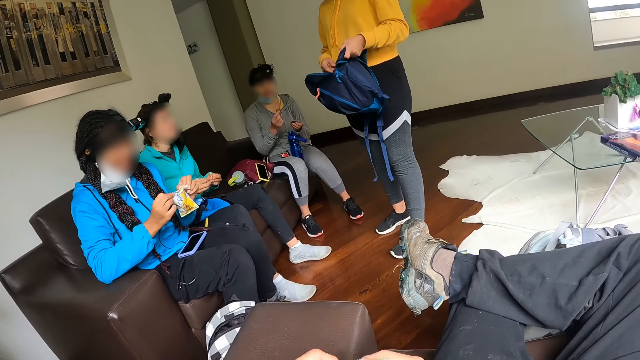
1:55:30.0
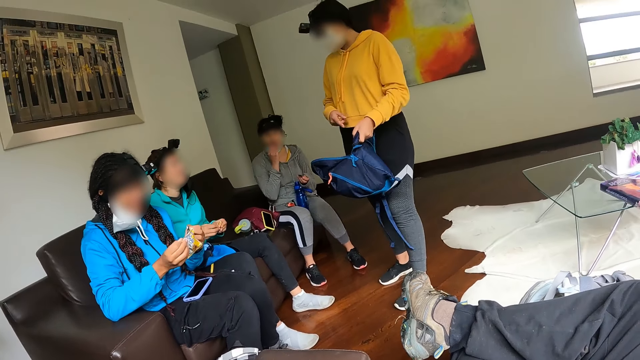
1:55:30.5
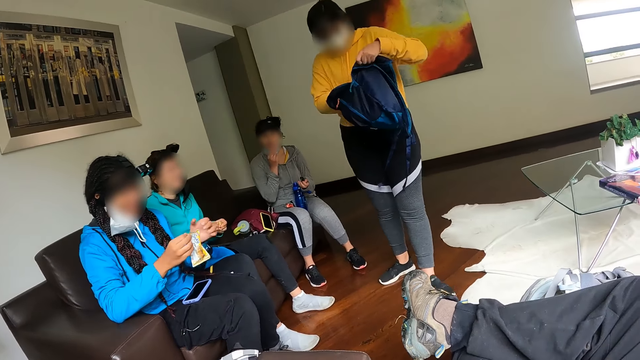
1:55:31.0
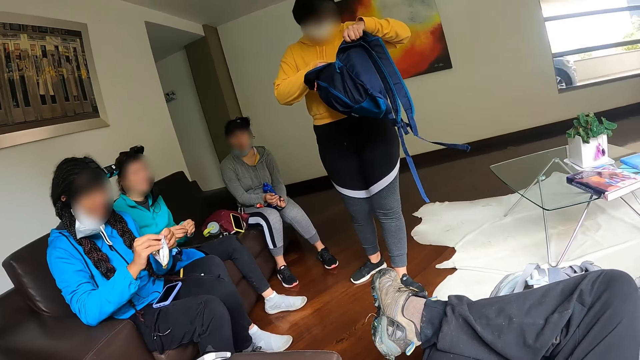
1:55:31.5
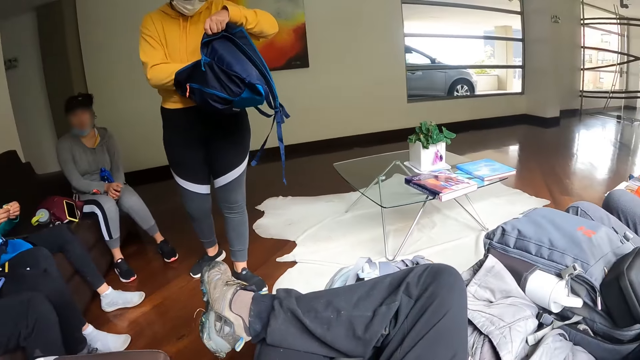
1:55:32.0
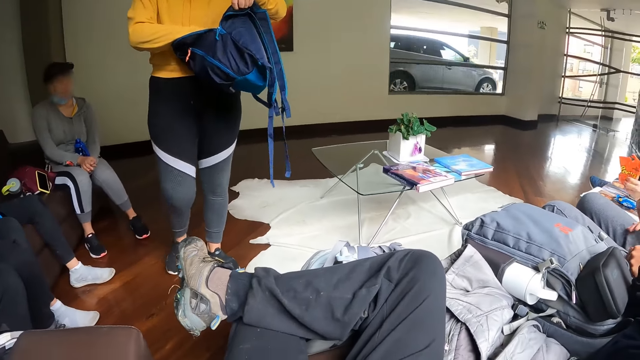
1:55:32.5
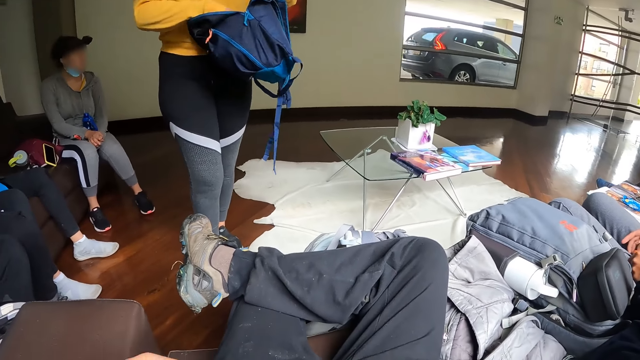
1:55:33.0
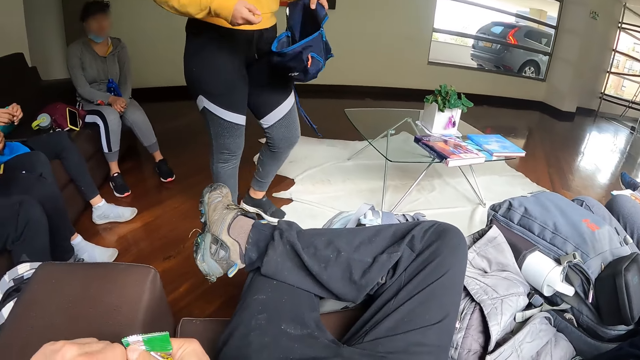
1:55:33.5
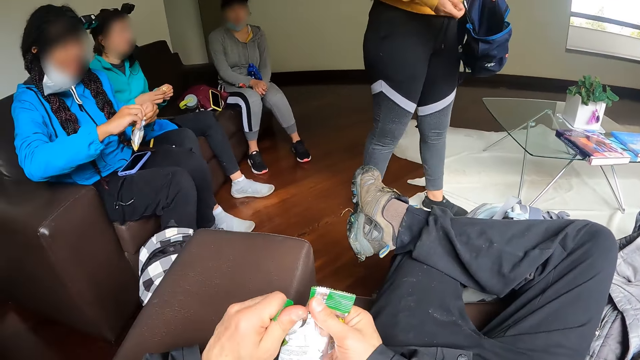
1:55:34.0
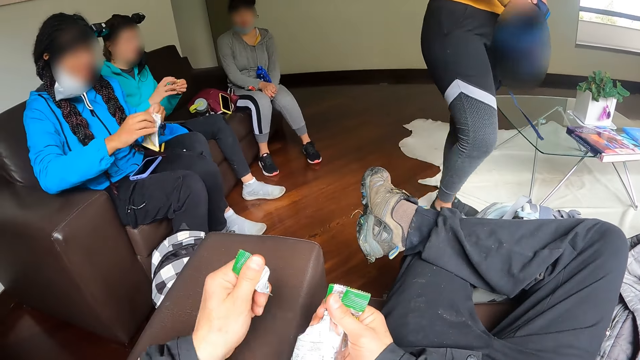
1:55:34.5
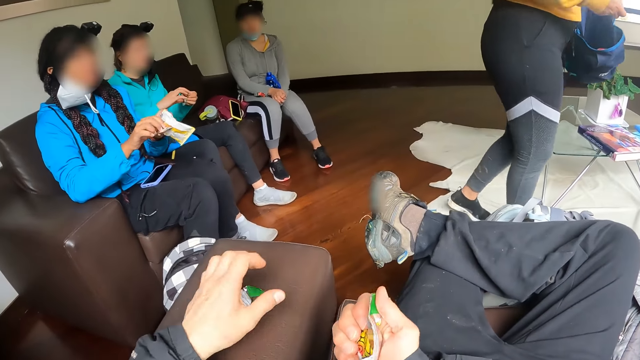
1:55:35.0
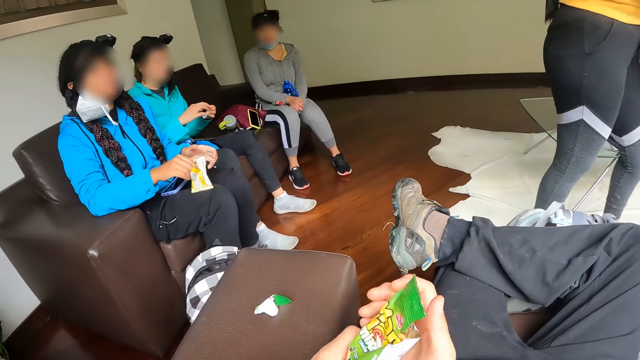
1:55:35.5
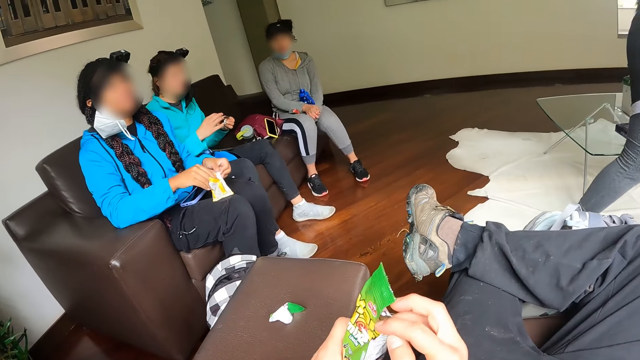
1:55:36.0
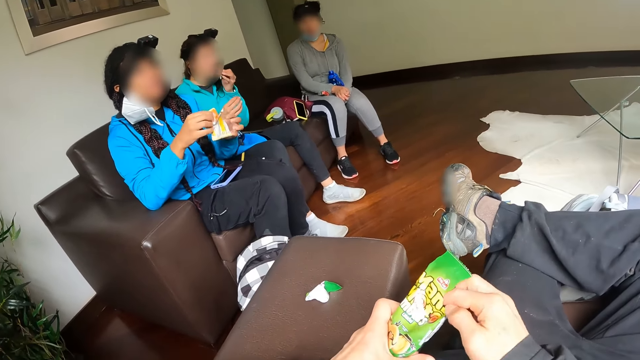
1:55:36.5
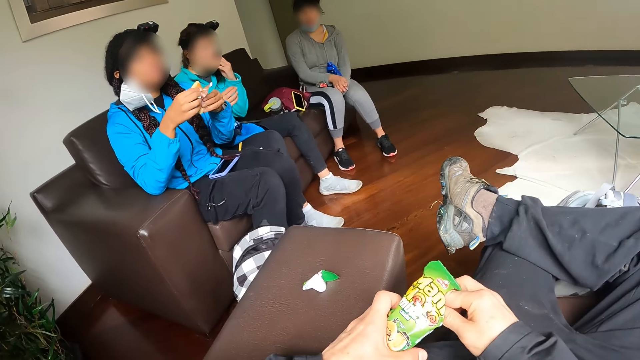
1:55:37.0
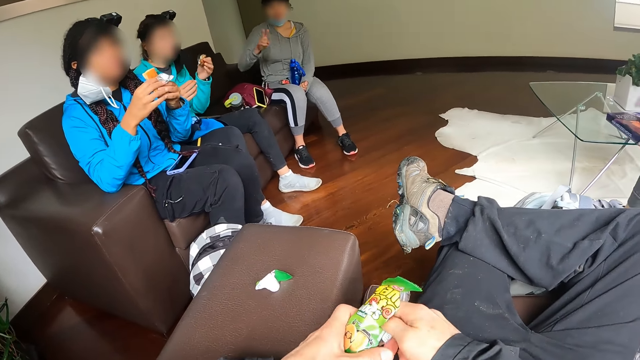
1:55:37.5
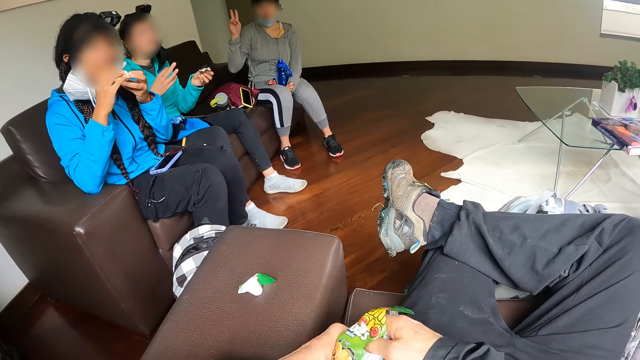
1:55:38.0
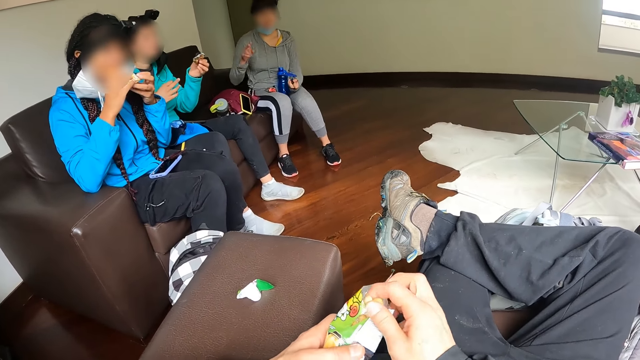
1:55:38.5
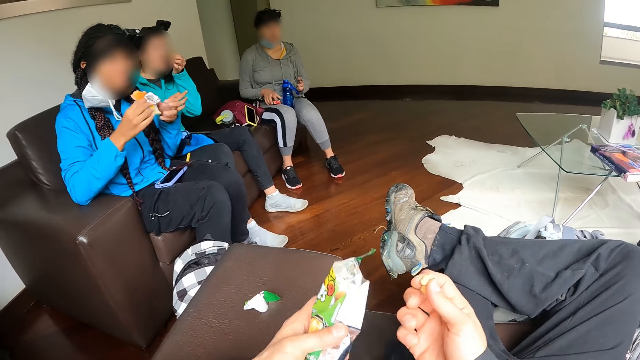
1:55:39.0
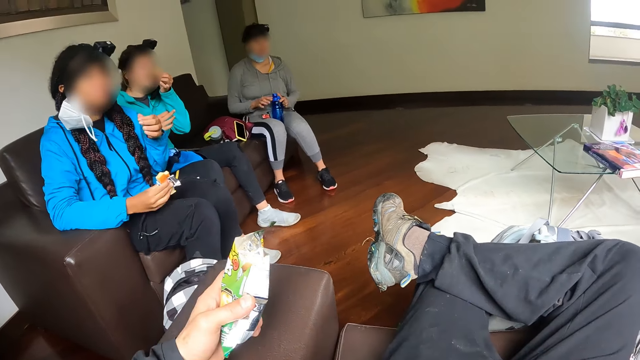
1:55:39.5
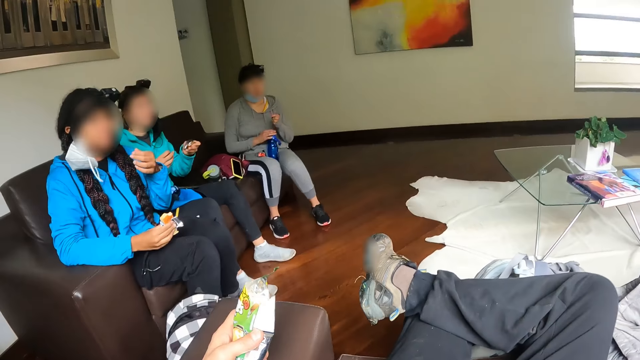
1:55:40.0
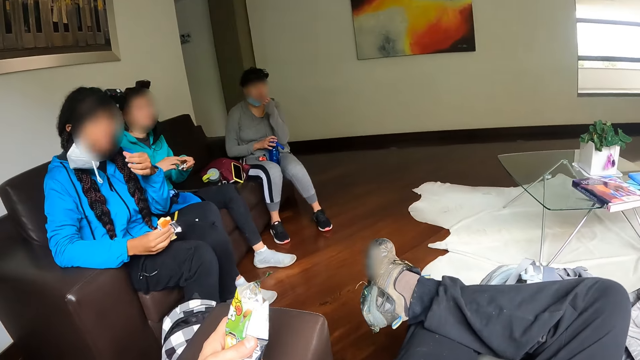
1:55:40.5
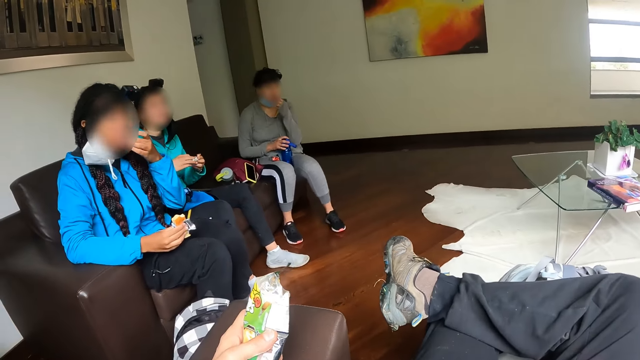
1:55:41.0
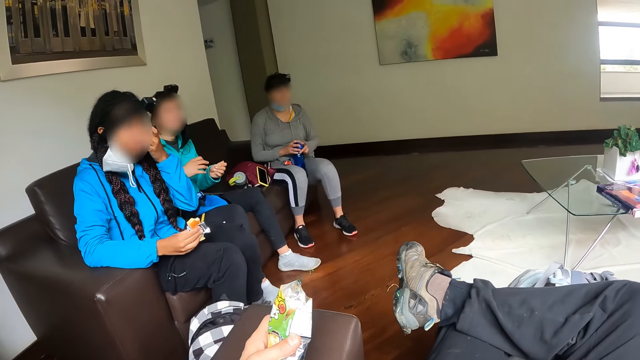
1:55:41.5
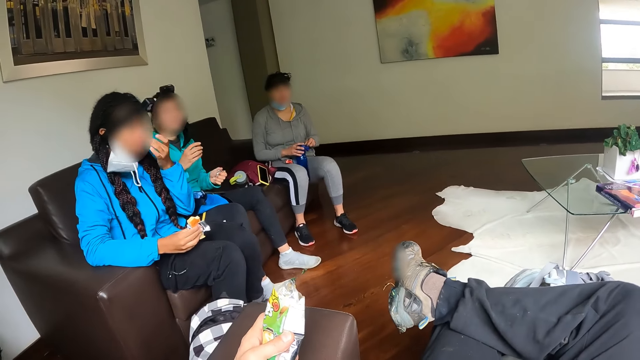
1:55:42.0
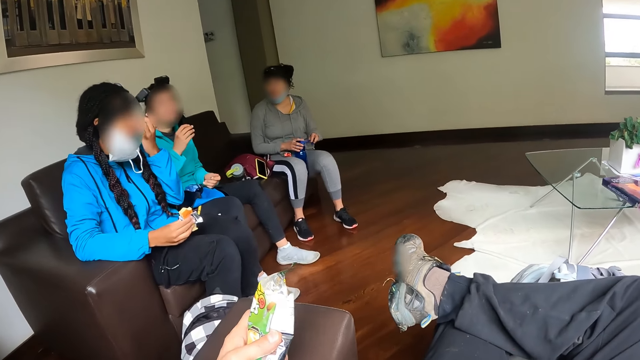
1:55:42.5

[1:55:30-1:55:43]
The camera wearer opens the pack of biscuits with both hands. A woman eats a biscuit with her right hand. A person checks in a bag. The camera wearer cuts a packet of nuts with a hand, and drops a piece of the biscuit wrapper on the arm of the chair with his left hand. Another woman eats the biscuit with her left hand. A third woman eats the biscuit with both hands. The camera wearer picks the biscuit from the packet with his right hand. The second woman eats the biscuit with her left hand. Another person eats chocolate. The second woman squeezes the biscuit wrapper with both hands. The third woman converses with the camera wearer.

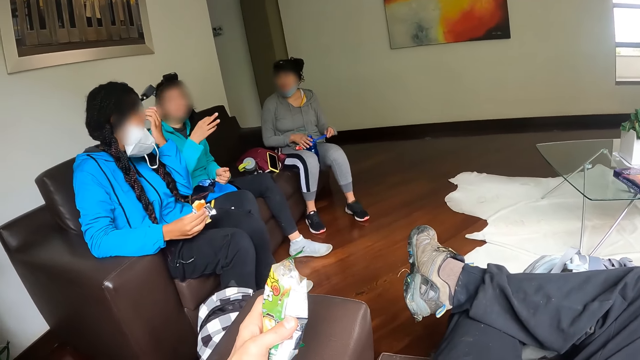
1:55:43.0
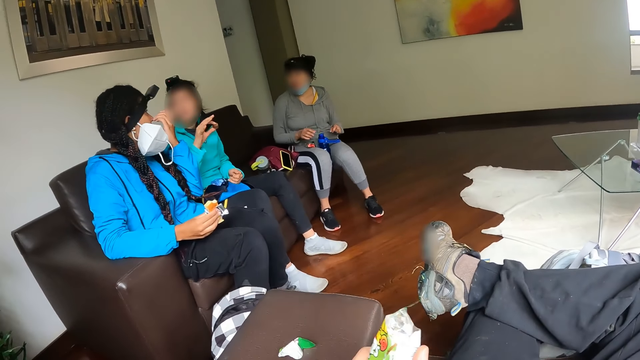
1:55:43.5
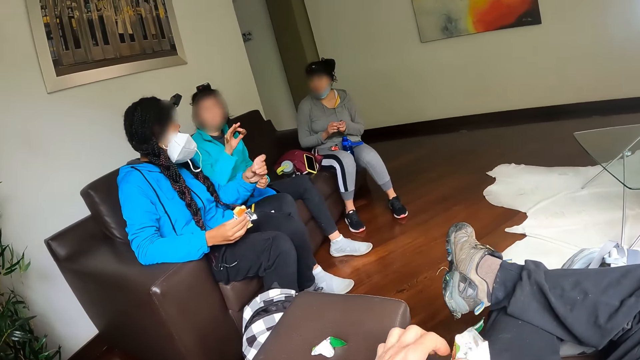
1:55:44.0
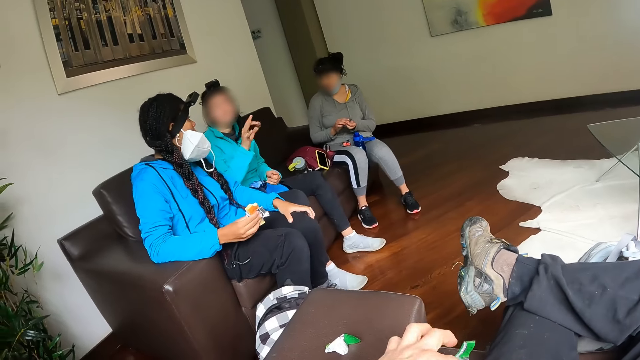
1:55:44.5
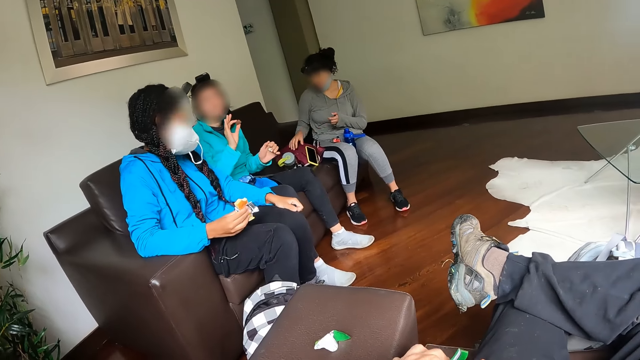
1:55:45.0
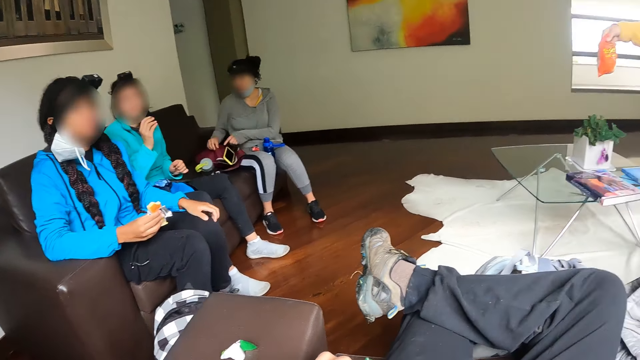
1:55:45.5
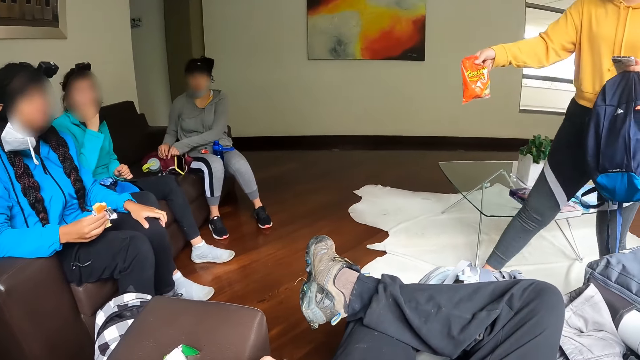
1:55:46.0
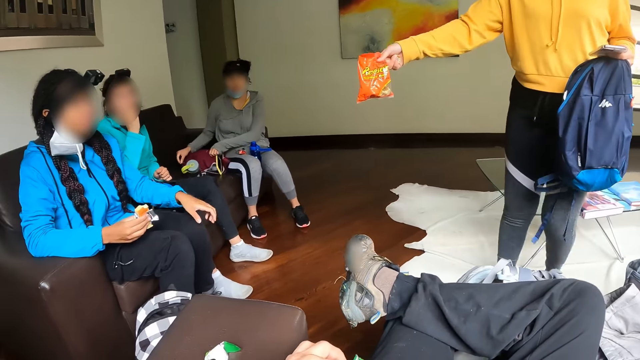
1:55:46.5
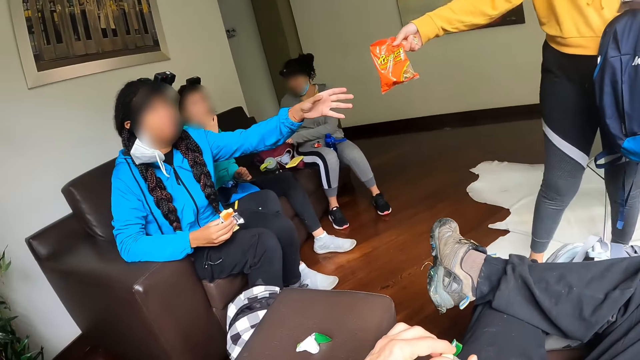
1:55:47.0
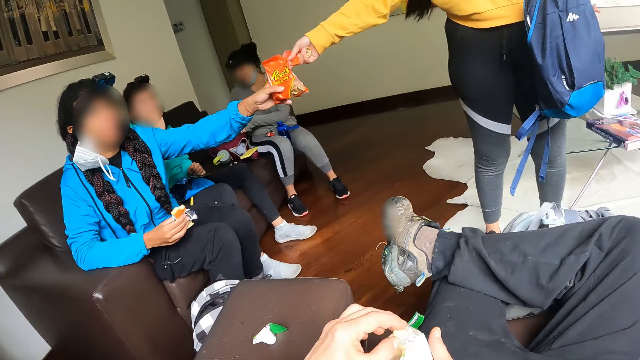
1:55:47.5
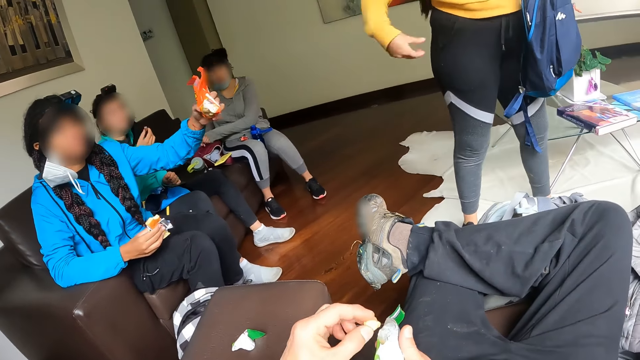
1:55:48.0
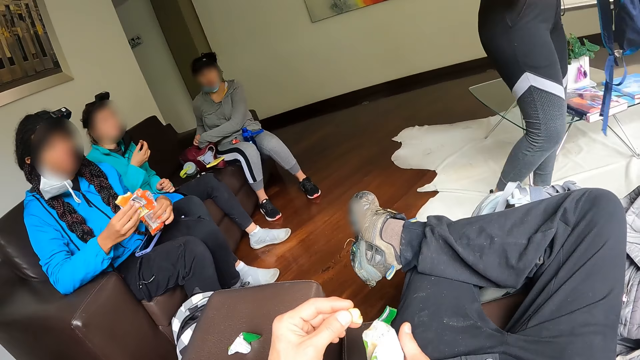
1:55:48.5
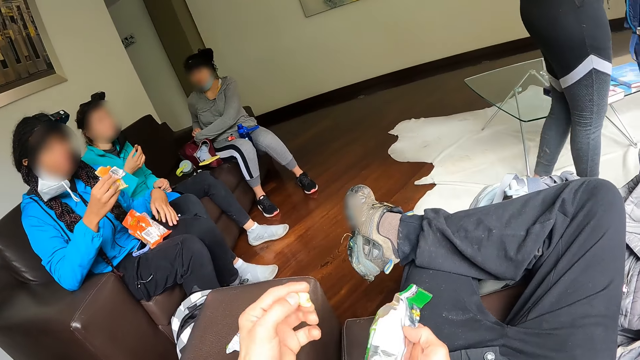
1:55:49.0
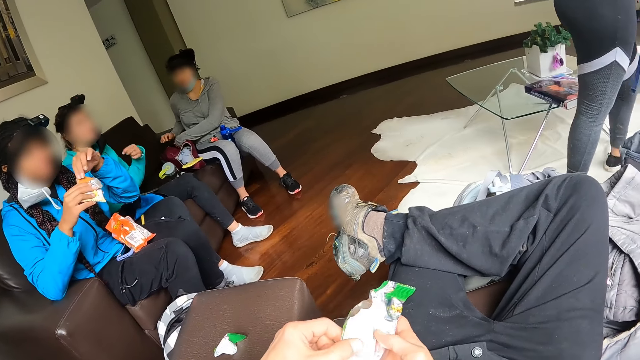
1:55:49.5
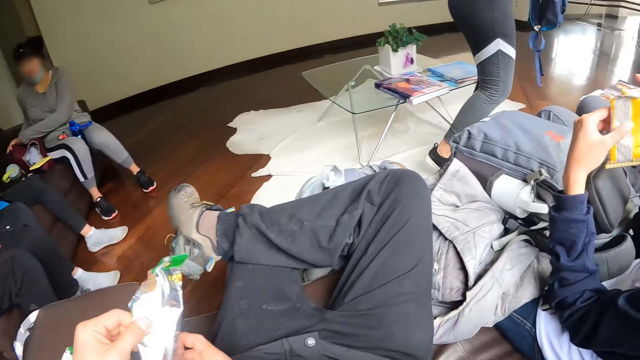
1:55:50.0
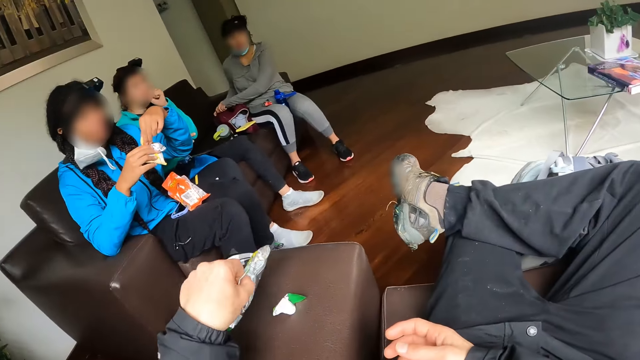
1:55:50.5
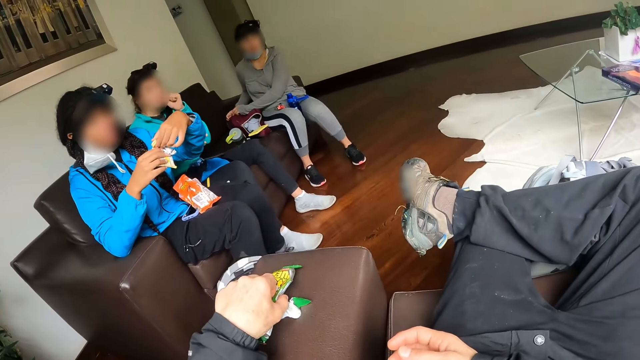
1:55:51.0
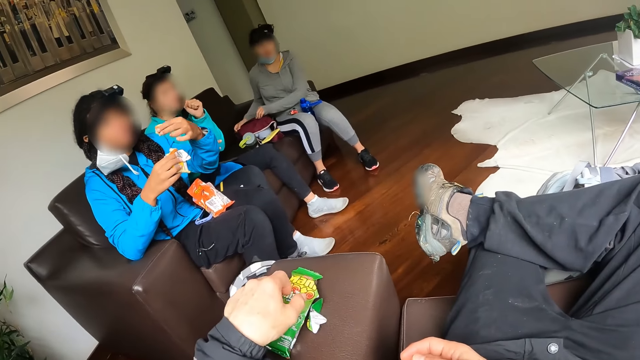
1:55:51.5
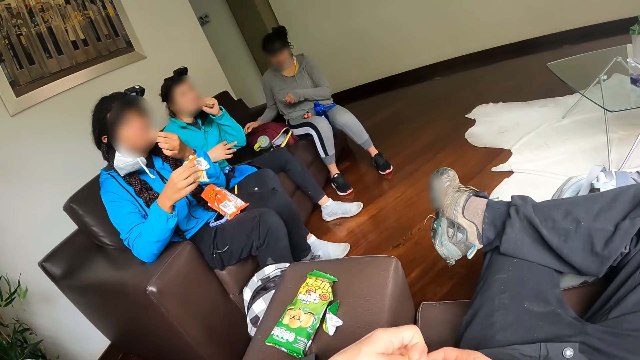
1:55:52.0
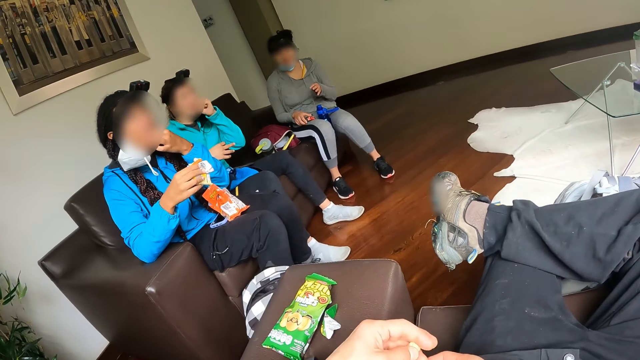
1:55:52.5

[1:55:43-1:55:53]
A person converses with another person. A woman opens the bag on the chair with her right hand. Another woman takes the bag of chips from a third woman with her left hand, and drops the bag of chips on her lap with her left hand. The first woman searches through the bag on the chair with her left hand. The second woman cuts a piece of the biscuit in her right hand with her left hand. The camera wearer drops the biscuit or packet of nuts on the arm of the chair with his left hand. The first woman closes the bag on the chair with both hands. The second woman eats the biscuit with her left hand.
